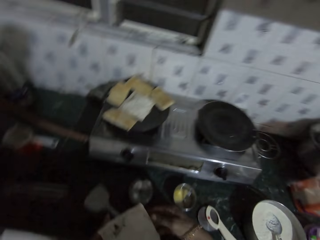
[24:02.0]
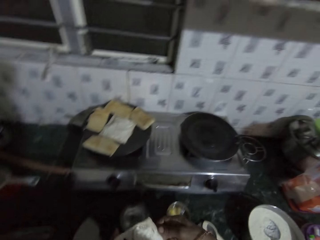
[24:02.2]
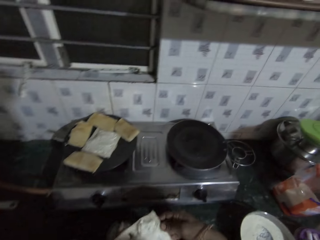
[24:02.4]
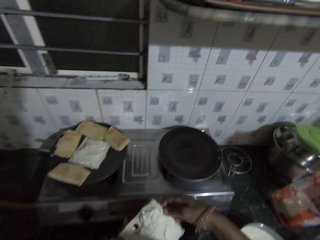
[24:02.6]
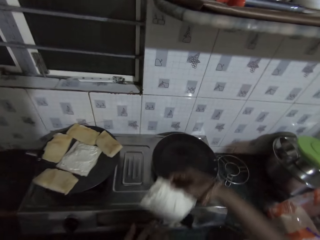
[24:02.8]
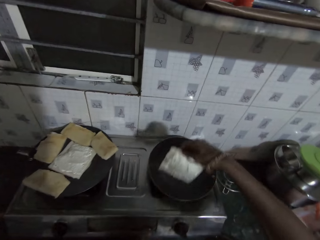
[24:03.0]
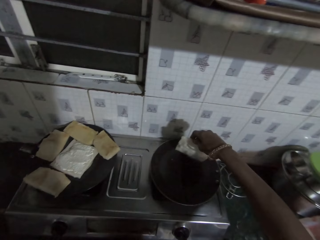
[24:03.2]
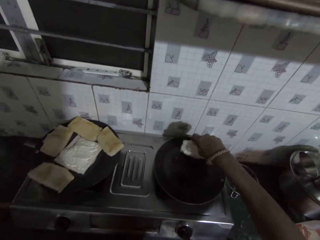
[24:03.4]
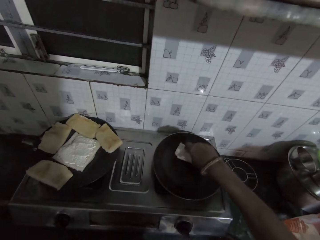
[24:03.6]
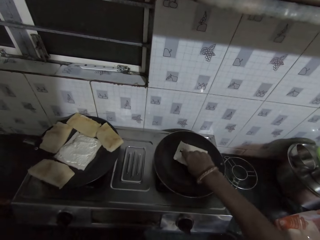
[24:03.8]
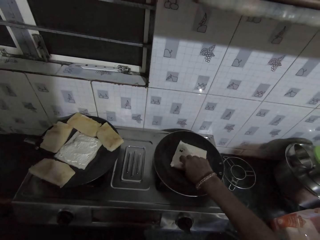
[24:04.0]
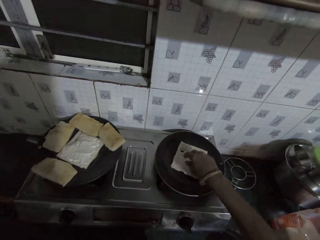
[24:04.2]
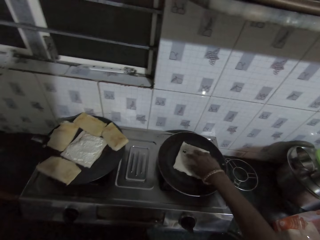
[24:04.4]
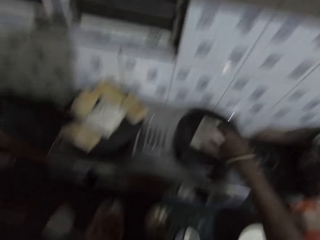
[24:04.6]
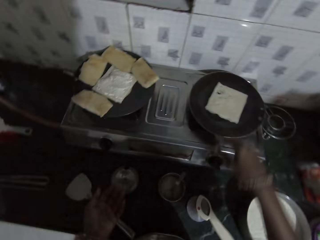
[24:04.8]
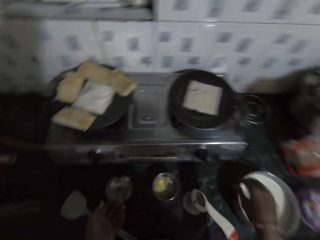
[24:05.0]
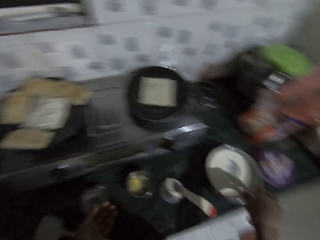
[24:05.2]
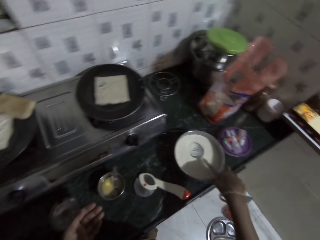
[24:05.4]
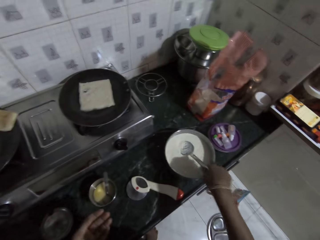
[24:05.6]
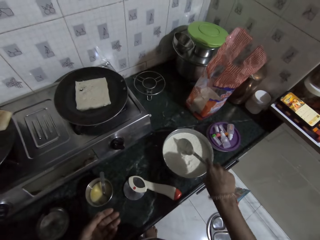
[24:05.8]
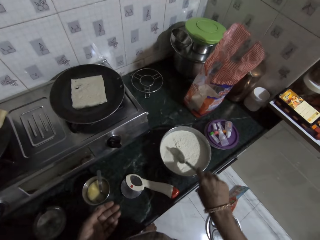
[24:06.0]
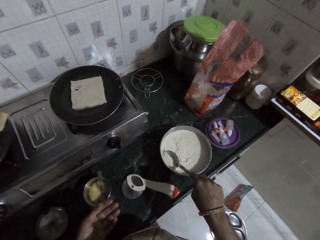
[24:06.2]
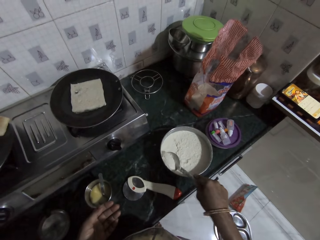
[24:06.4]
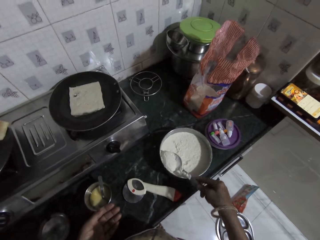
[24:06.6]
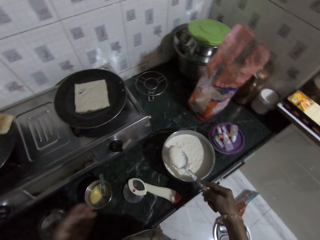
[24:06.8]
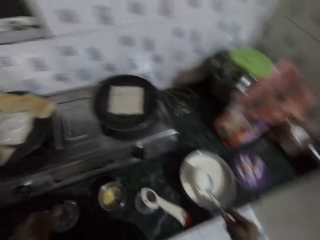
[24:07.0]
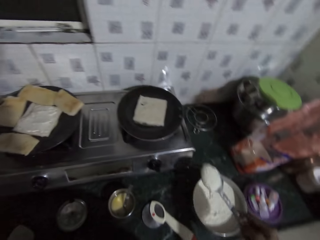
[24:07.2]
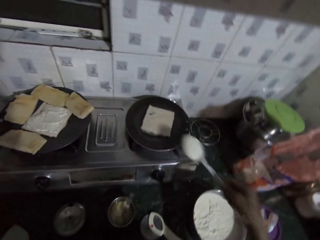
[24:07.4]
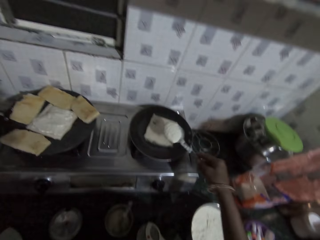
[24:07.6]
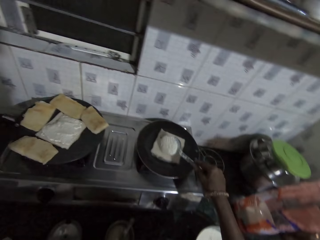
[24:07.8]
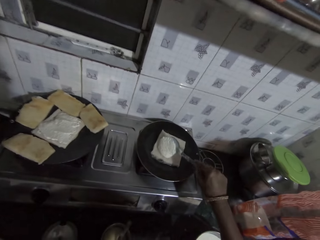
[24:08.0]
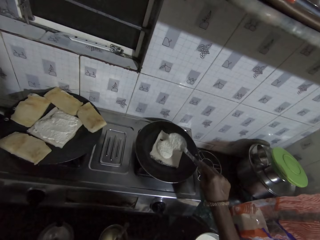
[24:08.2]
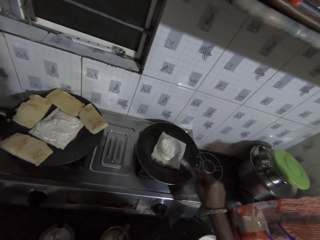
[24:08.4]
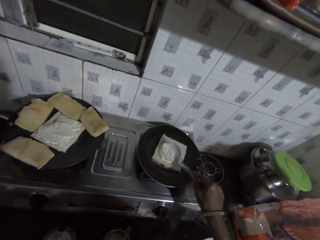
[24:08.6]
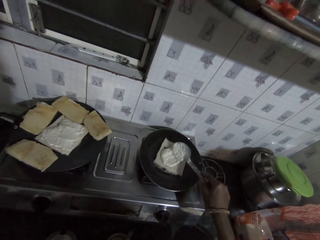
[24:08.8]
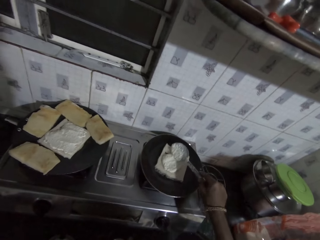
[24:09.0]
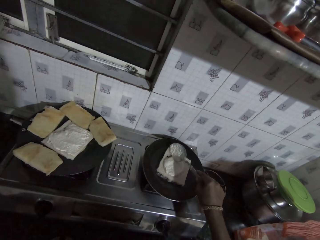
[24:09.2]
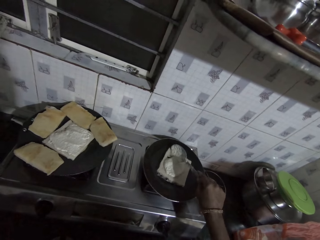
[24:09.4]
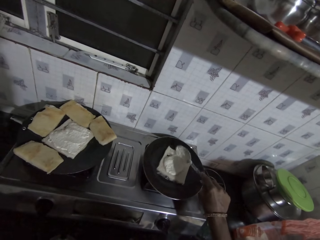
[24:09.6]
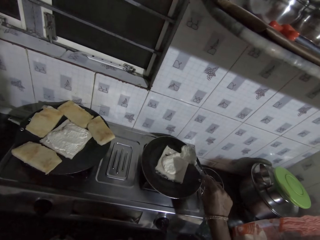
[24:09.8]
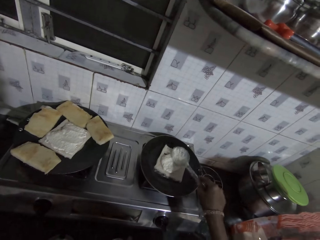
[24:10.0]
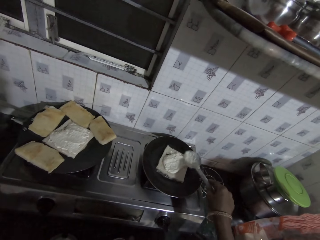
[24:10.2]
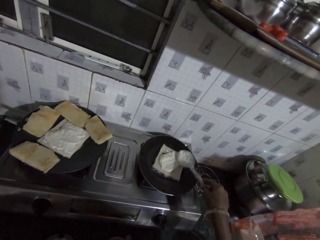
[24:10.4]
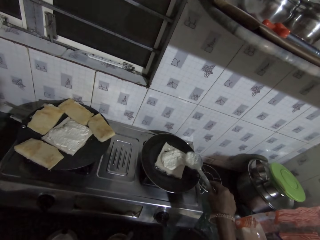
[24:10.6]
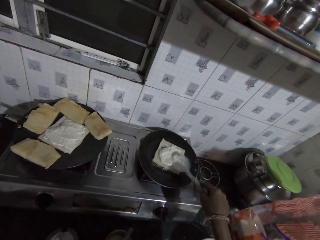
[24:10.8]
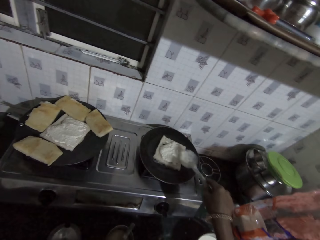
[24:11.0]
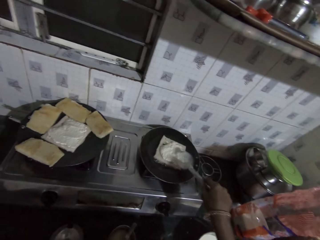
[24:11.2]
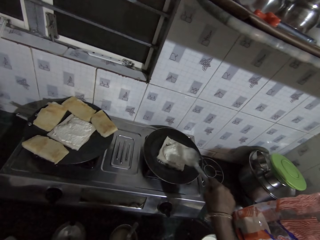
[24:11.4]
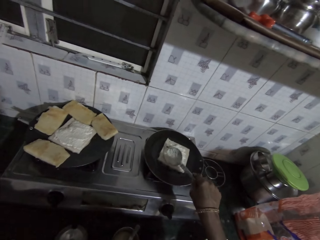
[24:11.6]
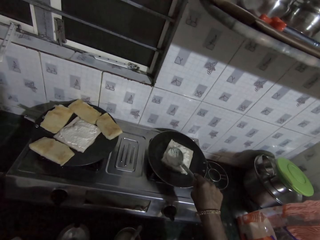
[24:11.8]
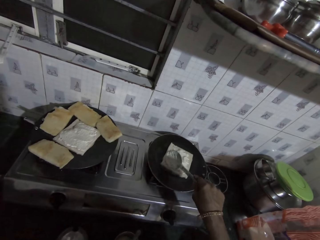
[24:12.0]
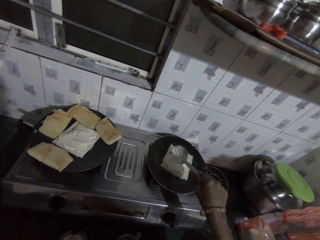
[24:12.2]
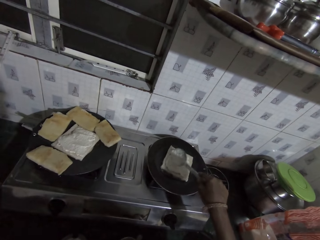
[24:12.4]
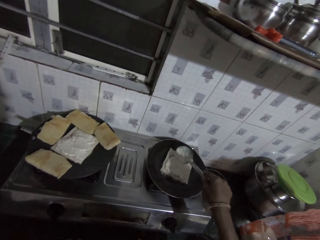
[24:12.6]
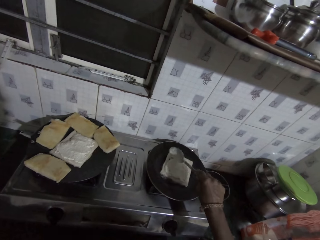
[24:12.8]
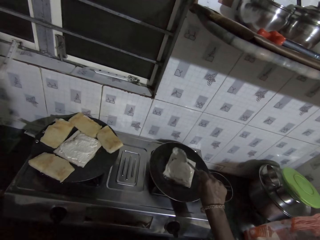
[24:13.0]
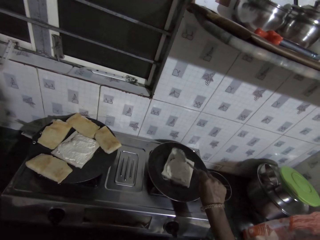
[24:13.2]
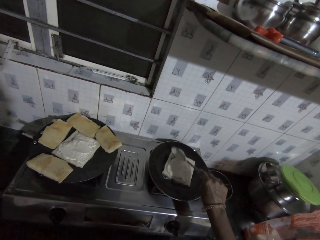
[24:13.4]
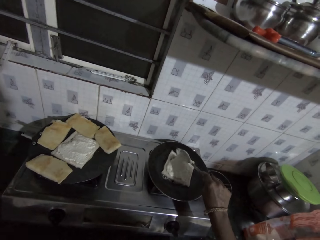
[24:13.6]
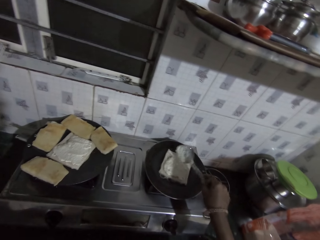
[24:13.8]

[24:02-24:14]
The camera wearer passes the bread to her right hand. She drops the bread in the frying pan with her right hand. She takes the flour and baking powder mixture from the container with the spoon in her right hand. She puts the mixture of flour and baking powder on the bread in the frying pan with the spoon in her right hand. She spreads the flour and baking powder mixture on the bread in the frying pan with the spoon in her right hand.

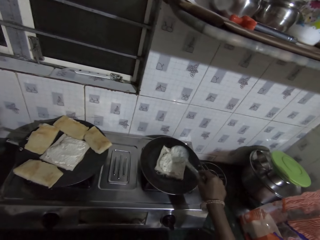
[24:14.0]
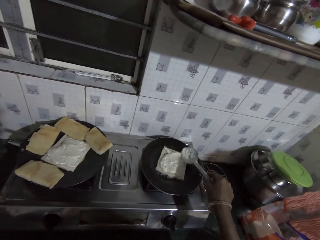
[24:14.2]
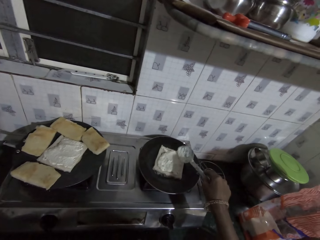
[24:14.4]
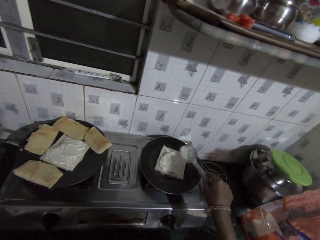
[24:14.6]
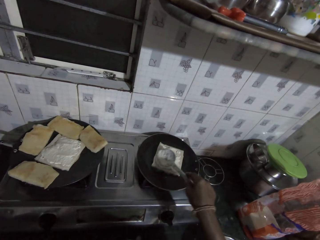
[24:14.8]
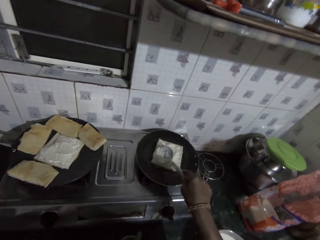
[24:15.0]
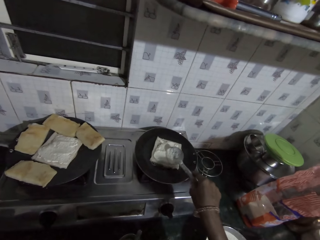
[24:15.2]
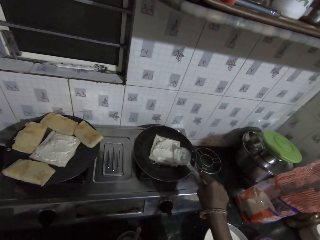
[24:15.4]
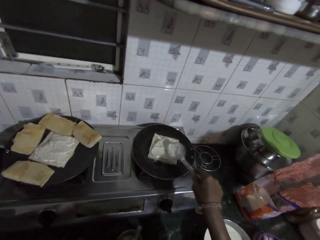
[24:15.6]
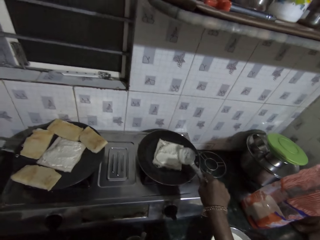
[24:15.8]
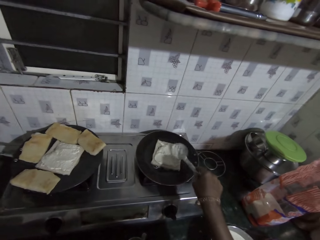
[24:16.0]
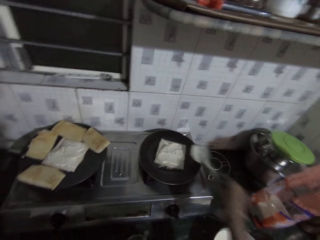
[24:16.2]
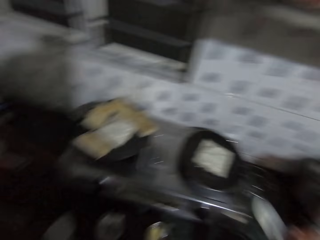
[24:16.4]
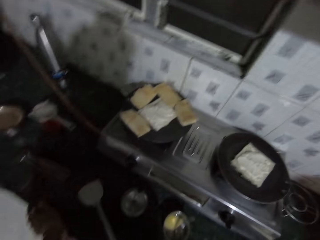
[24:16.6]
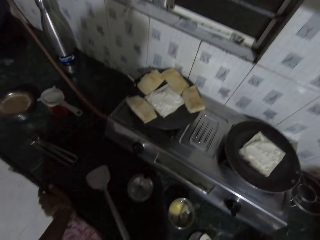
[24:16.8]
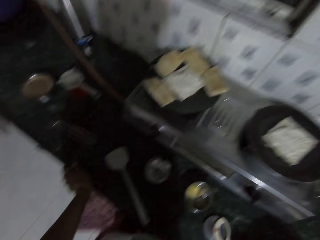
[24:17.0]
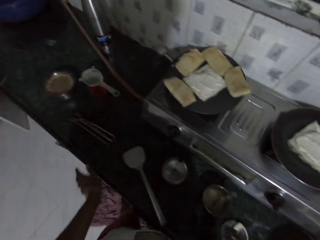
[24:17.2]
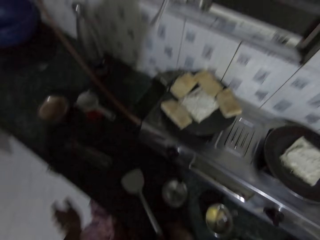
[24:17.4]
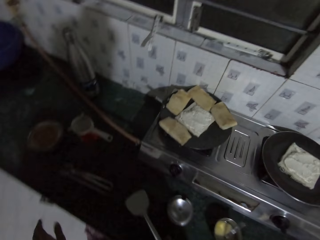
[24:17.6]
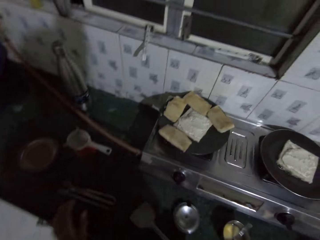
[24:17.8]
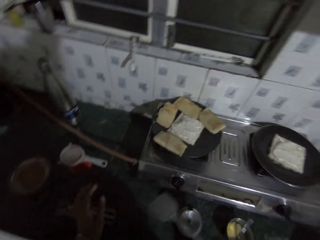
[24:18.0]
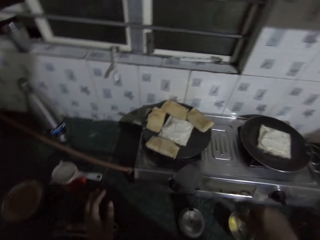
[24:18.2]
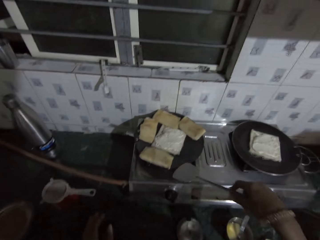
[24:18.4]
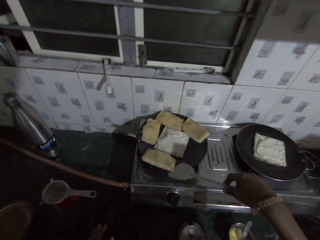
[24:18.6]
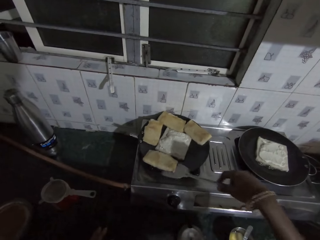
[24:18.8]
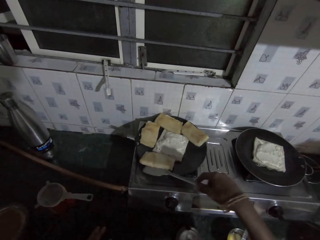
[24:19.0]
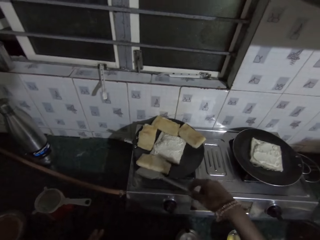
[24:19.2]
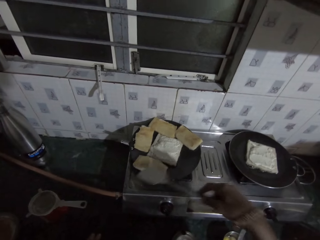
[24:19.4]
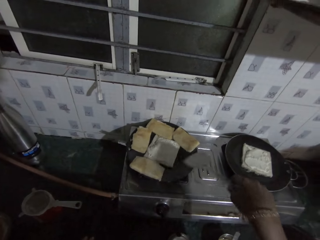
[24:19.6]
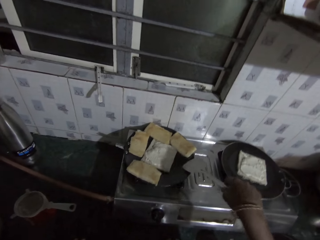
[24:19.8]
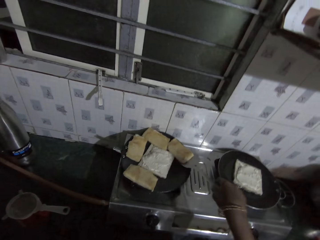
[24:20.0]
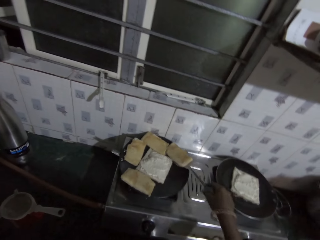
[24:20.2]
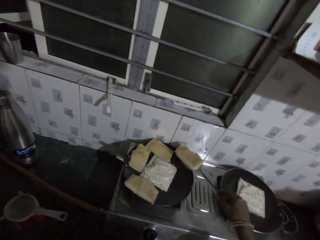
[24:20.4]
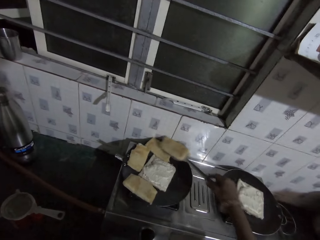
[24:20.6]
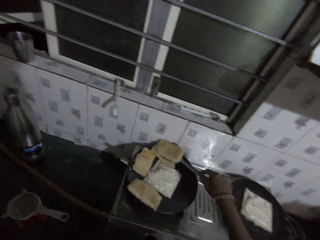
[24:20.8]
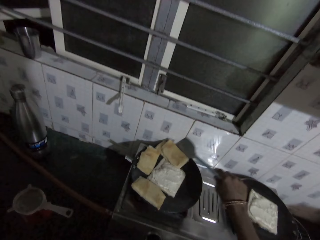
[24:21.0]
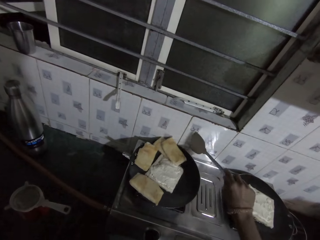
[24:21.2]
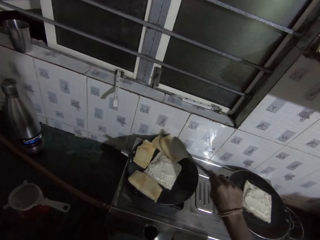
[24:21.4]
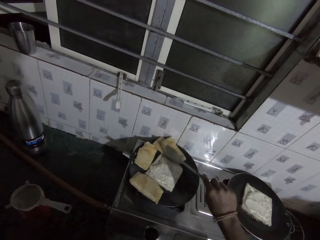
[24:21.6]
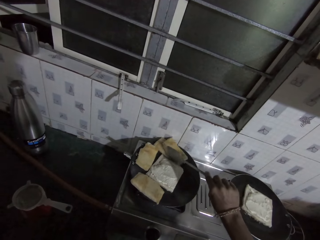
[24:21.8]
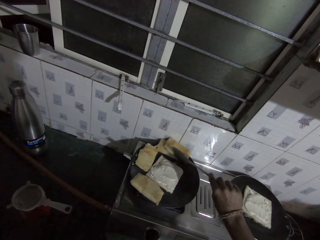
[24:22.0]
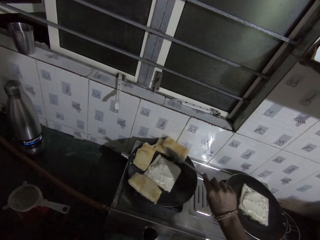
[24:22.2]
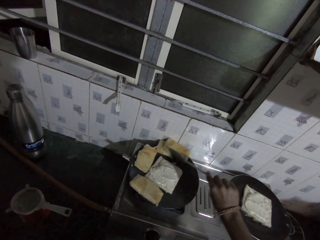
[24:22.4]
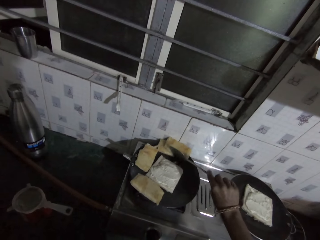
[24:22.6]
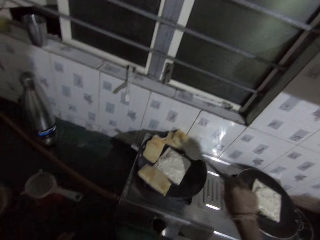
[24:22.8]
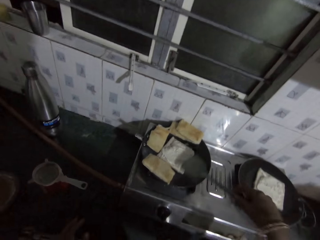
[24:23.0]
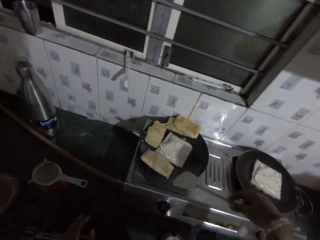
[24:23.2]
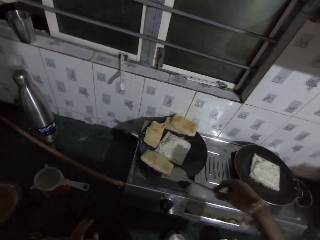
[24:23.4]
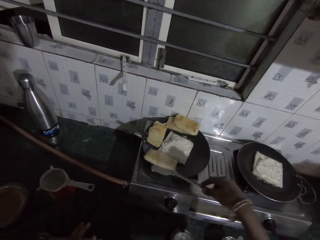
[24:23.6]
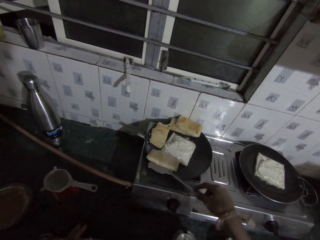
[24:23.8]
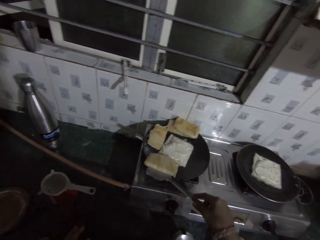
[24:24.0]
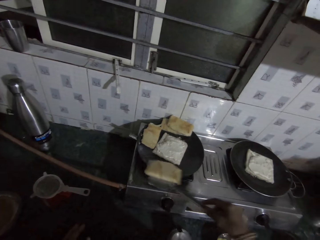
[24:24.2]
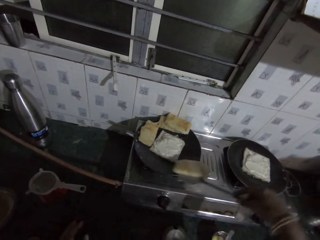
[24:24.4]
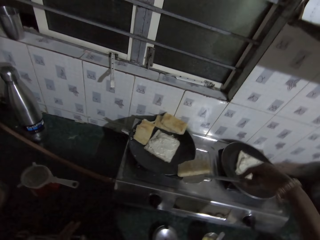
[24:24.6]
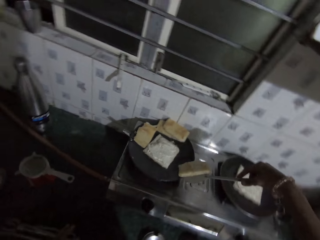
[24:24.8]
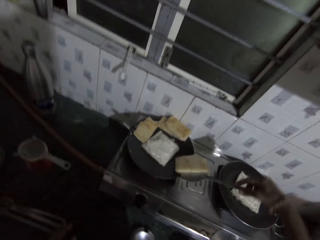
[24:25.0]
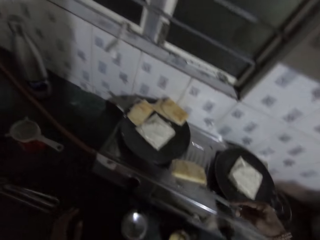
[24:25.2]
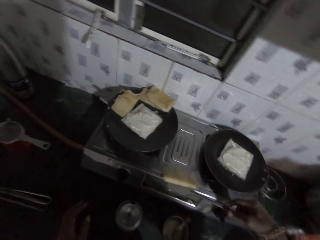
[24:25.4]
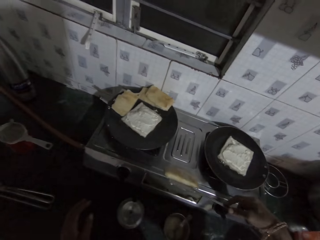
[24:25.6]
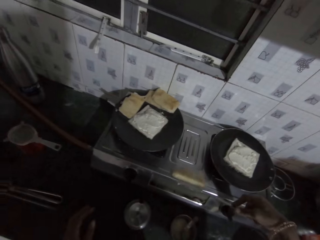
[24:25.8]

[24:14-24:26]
The camera wearer places the spoon on the cooking pot. She picks up the spatula from the kitchenette with her right hand. She turns the fry bread or pancakes in the frying pan with the spatula in her right hand. She picks up the pancake with the spatula. She places the pancake on another. She moves the pancakes with the spatula. She picks up the fry bread from the frying pan with the spatula in her right hand.
